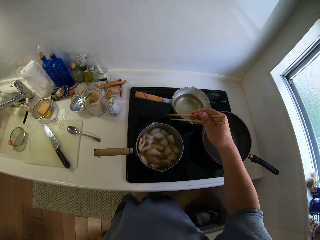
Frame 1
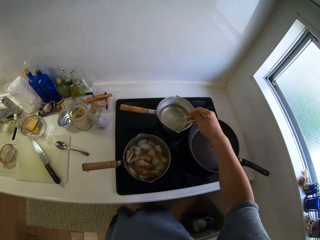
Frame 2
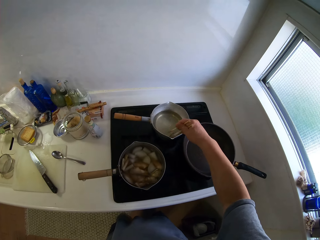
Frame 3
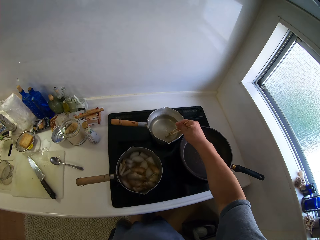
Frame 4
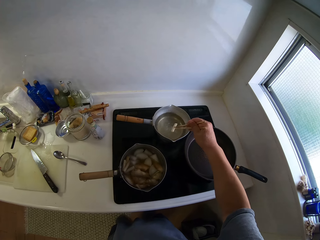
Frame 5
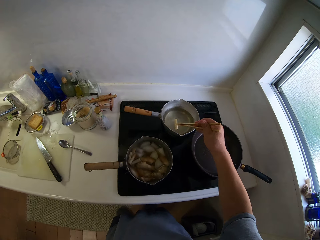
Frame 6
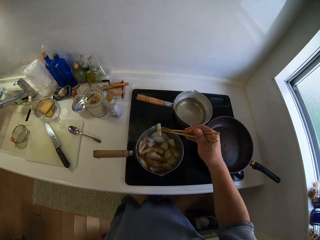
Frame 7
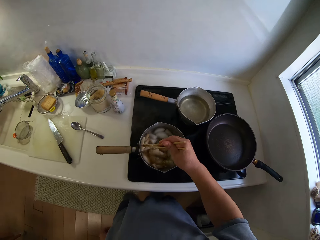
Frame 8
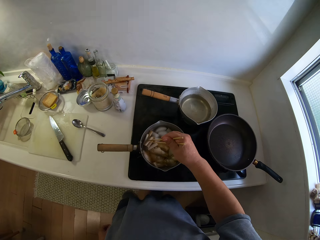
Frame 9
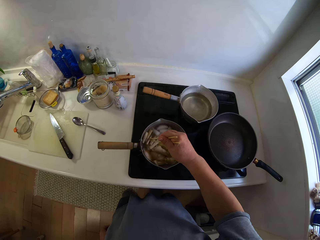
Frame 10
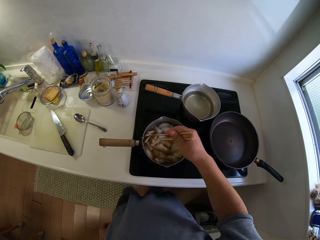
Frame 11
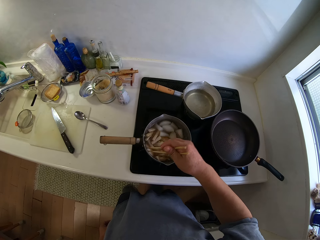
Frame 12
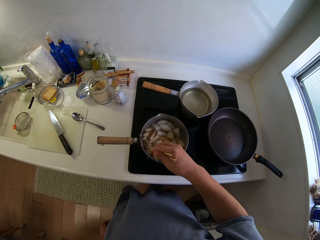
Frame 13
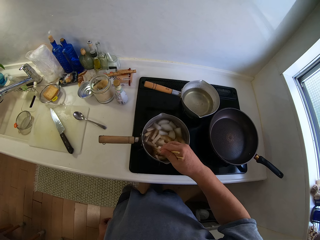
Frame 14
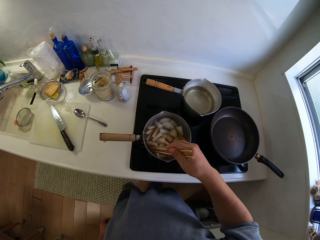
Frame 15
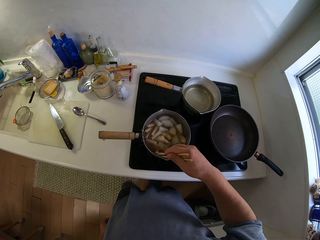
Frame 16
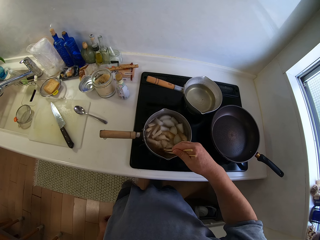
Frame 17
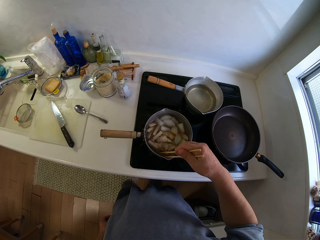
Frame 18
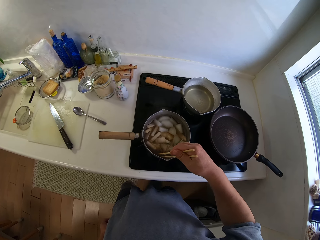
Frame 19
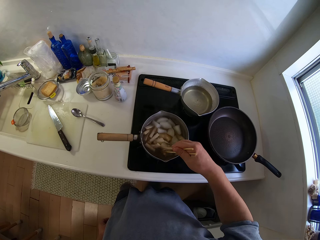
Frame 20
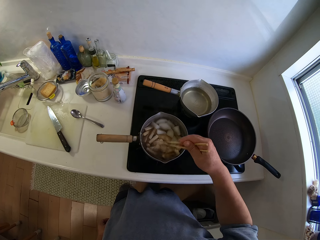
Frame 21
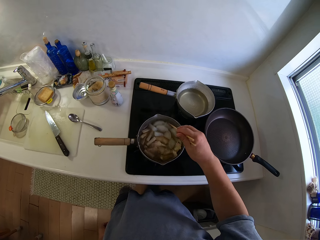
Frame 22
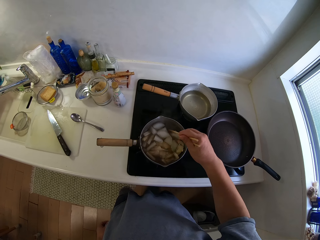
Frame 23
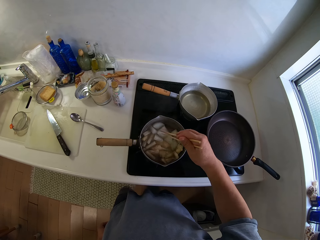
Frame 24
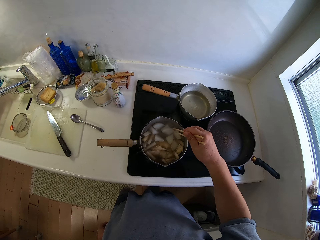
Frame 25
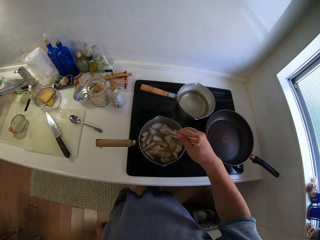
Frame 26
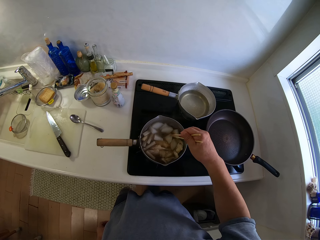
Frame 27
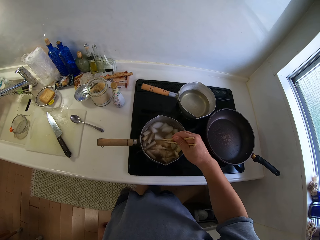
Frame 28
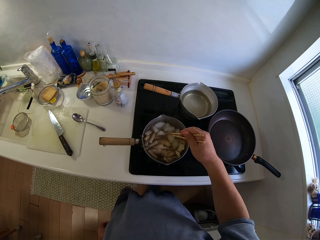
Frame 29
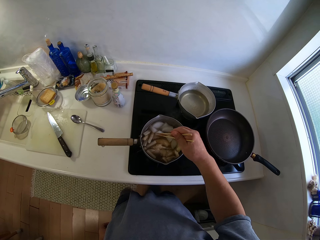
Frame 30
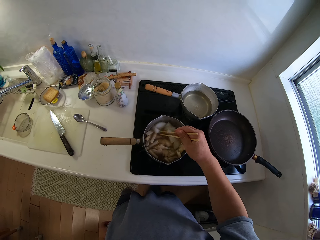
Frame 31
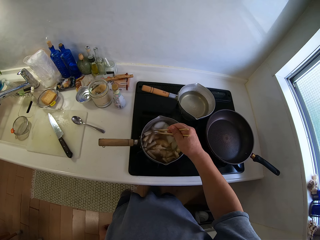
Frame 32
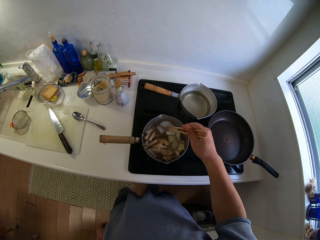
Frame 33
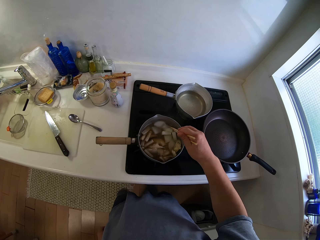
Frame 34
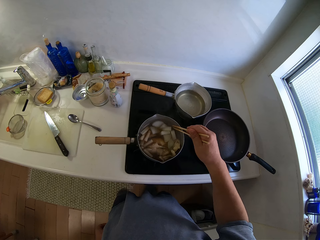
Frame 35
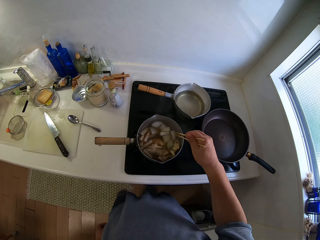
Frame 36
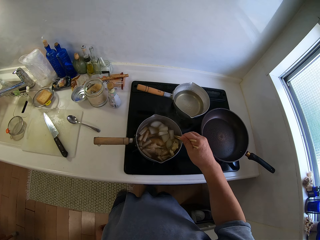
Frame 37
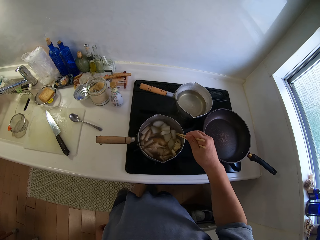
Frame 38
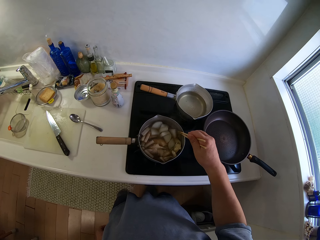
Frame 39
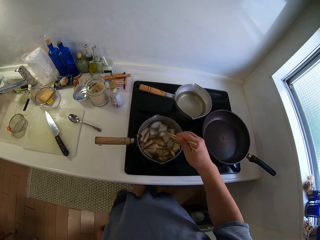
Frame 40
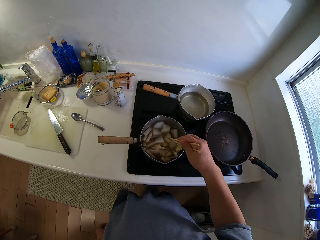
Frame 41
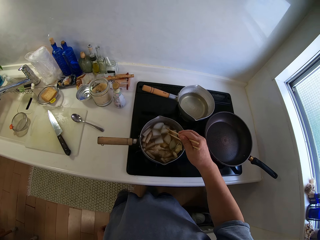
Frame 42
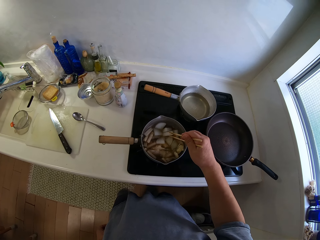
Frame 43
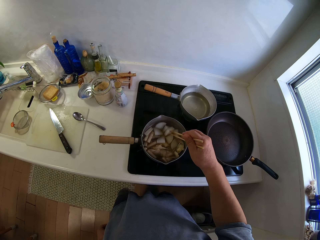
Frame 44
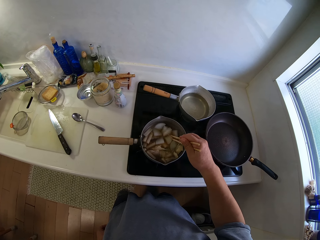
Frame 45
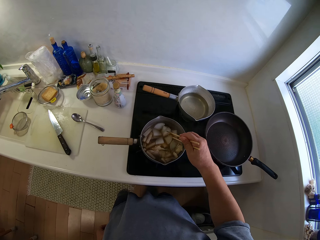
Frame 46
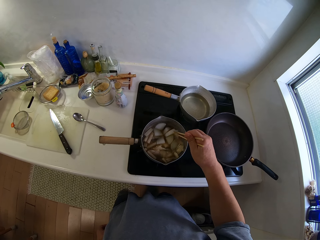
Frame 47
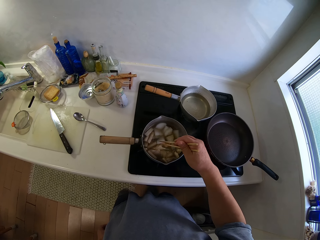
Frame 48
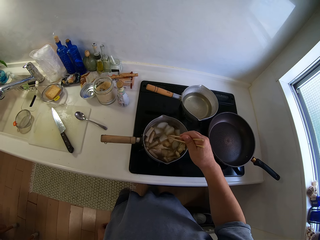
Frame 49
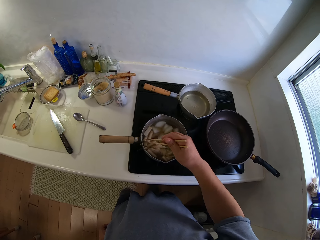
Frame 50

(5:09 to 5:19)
The camera wearer drops the piece of yam into the first pot of meat. They pick up pieces of yam from the second pot with the chopping sticks. They put something in the cooking pot with the chopsticks. They stir the yam and meat gently with the chopping sticks.

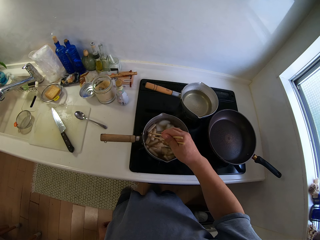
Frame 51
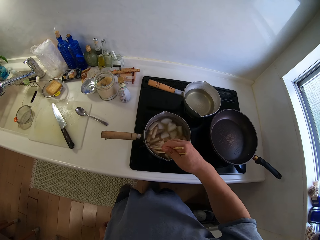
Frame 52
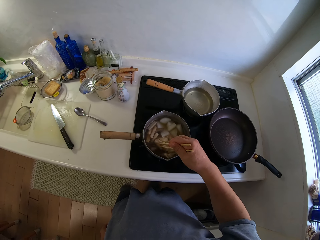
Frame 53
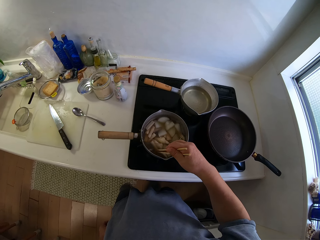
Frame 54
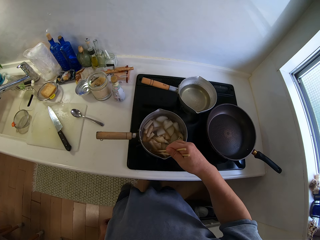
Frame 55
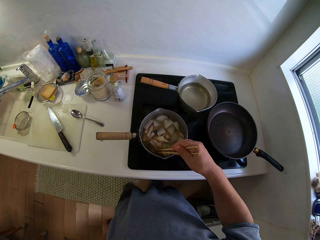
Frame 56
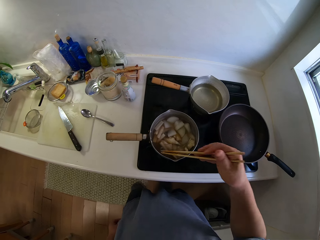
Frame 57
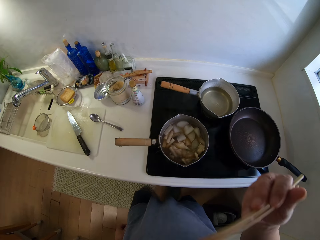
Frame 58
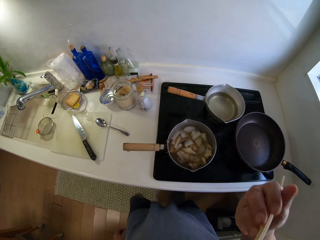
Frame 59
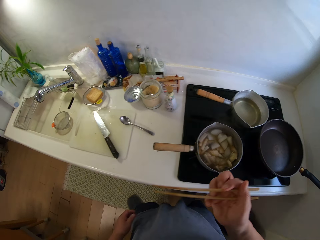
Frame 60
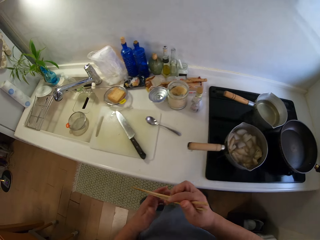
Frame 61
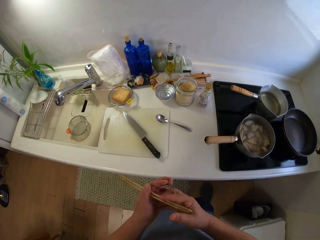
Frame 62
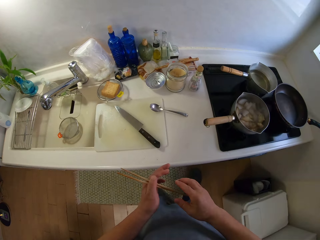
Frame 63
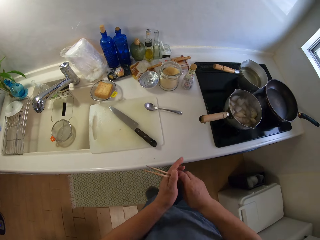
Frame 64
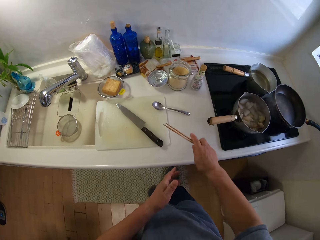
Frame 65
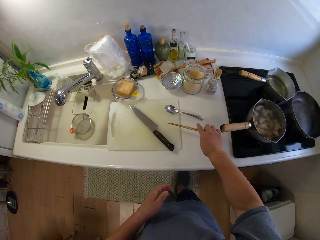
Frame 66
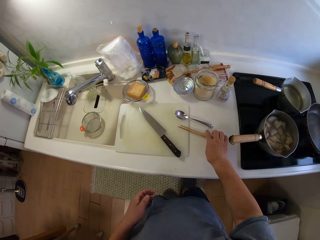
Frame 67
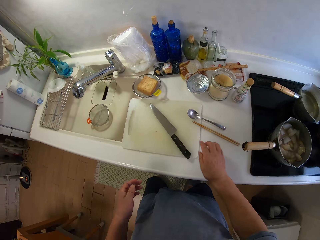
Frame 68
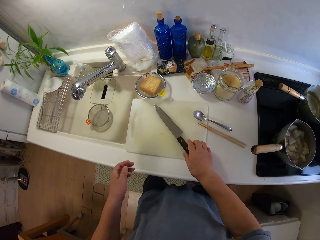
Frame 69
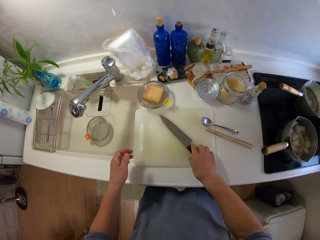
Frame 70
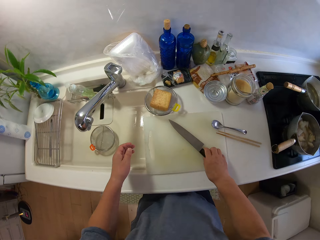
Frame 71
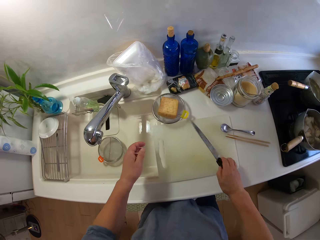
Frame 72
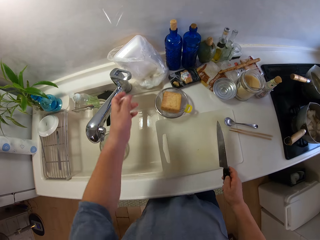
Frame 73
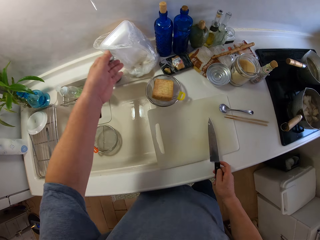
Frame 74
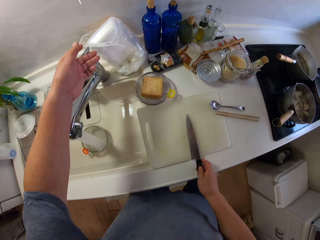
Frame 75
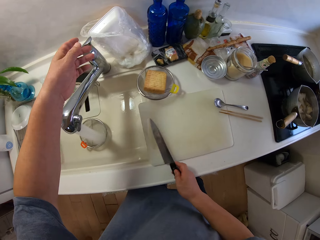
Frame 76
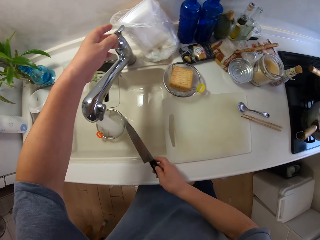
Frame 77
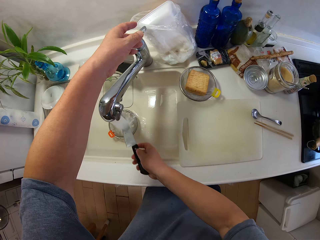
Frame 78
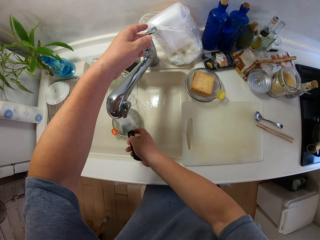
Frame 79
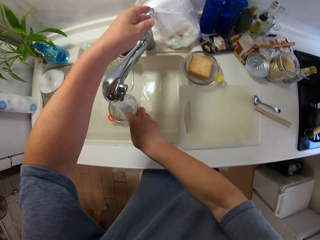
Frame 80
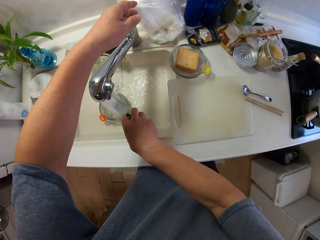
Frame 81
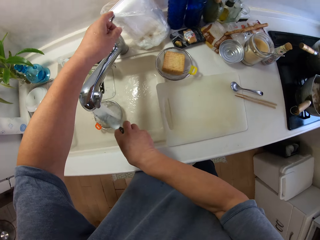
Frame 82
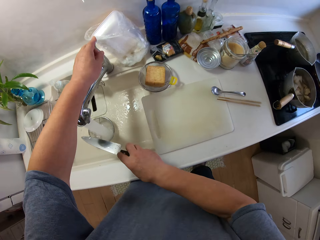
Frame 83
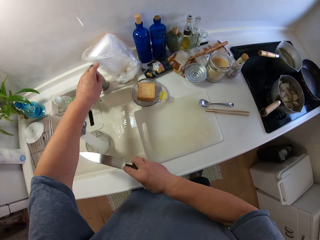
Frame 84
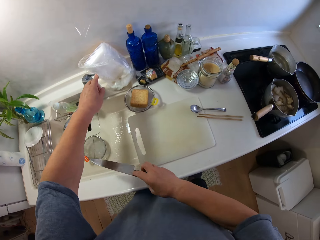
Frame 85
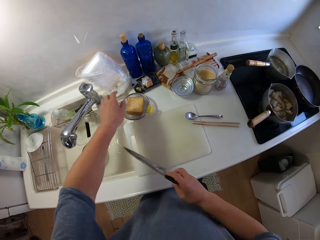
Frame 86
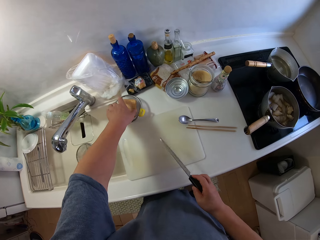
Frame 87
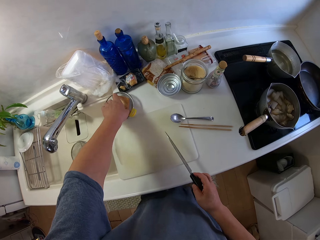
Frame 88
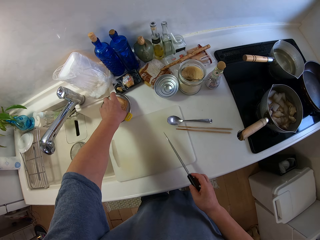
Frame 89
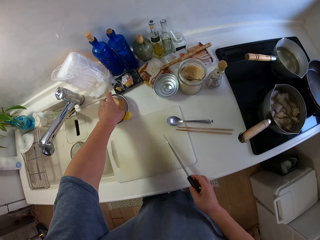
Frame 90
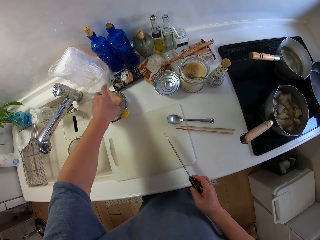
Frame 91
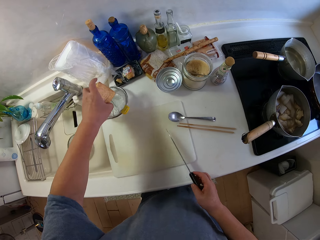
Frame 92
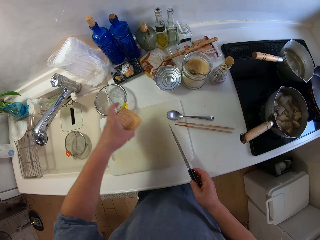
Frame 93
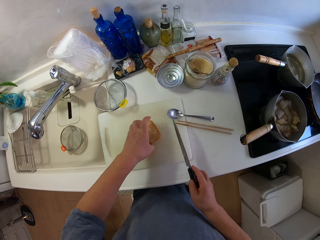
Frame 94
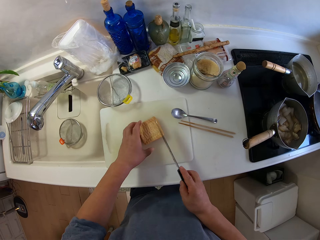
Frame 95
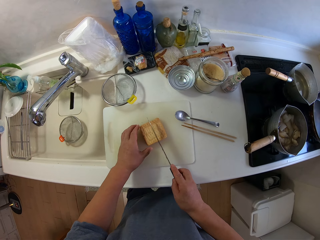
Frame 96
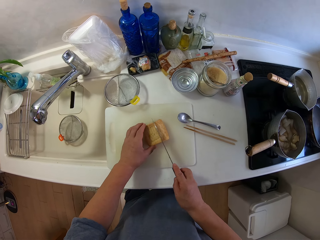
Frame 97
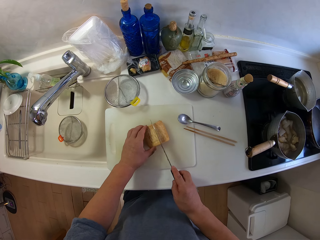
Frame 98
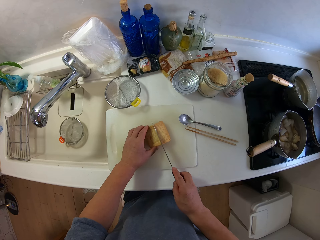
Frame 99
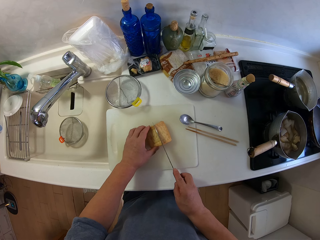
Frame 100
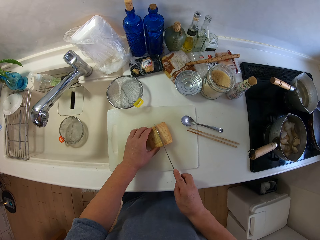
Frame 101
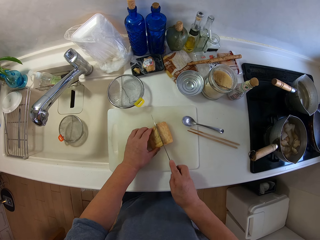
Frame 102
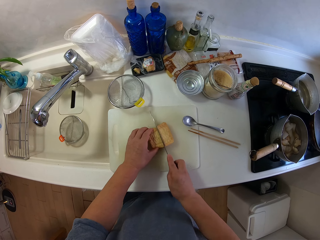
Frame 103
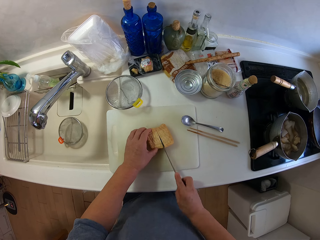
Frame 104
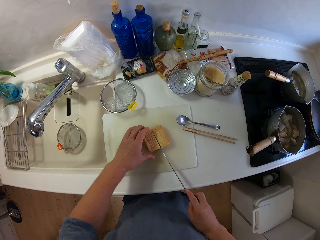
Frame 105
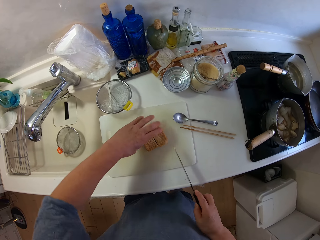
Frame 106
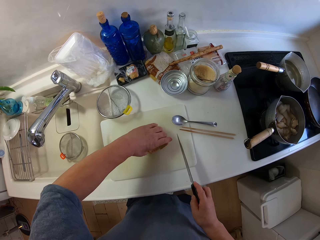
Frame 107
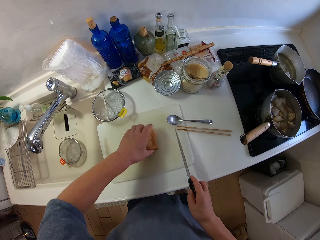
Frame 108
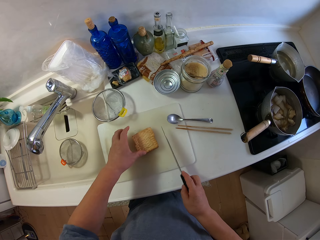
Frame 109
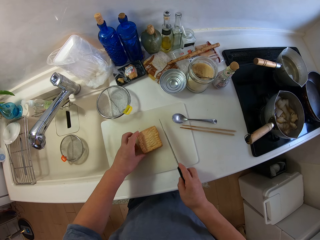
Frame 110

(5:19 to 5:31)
The camera wearer tastes something. He moves around the kitchen. He passes the chopping sticks to his left hand. He passes the chopping sticks to his right hand. He drops the chopping sticks on the slab. He picks up the knife from the chopping board. He turns on the tap in the sink. He rinses the knife in the sink. He turns off the tap in the sink. He picks up a piece of yam from a stainless sieve on the slab. He puts something on the chopping board. He cuts the piece of yam on the chopping board with the knife. He turns something on the chopping board.
